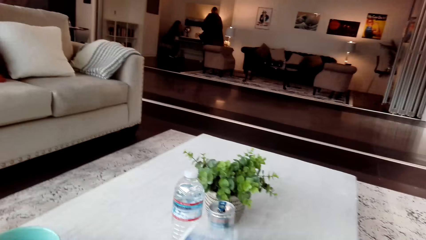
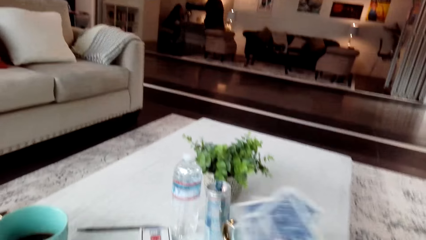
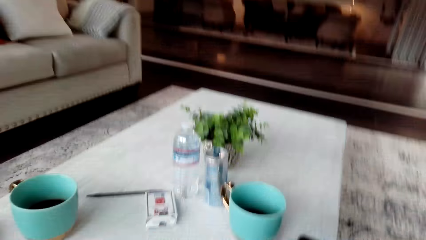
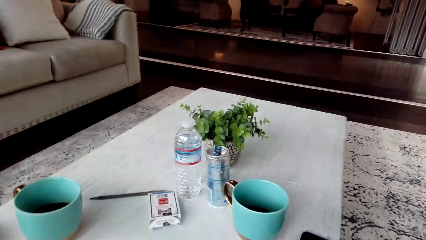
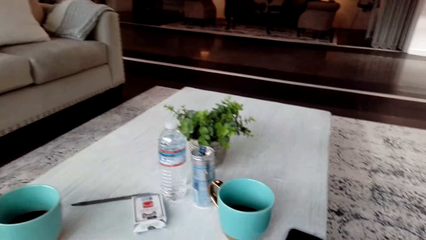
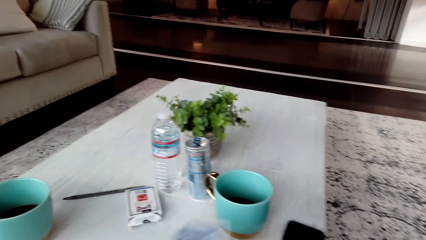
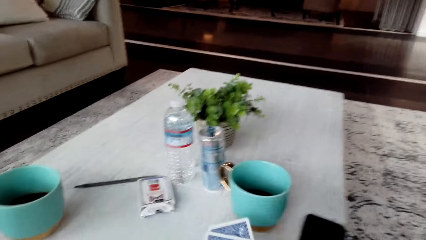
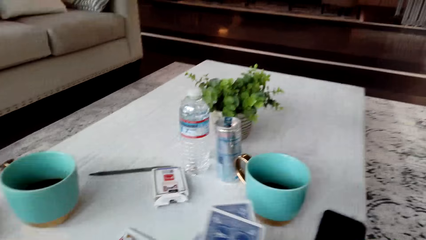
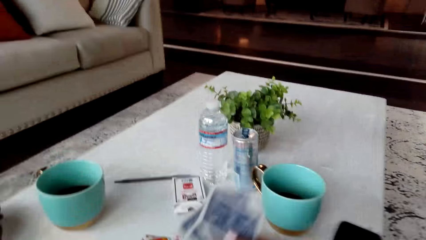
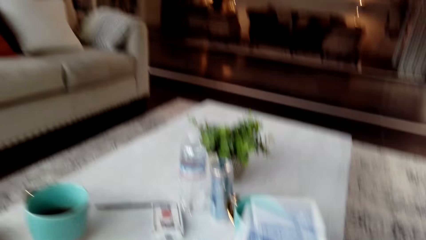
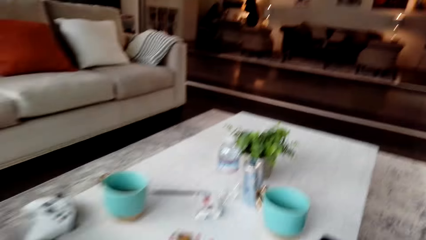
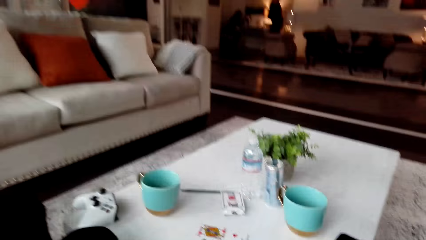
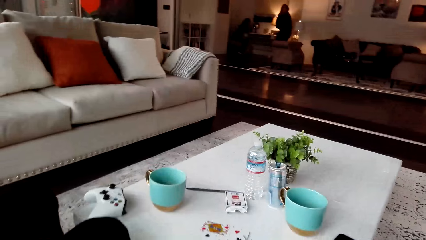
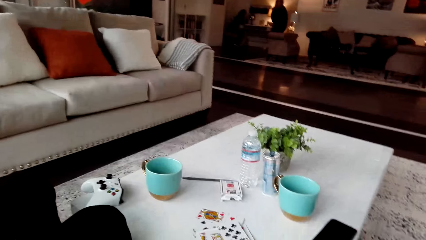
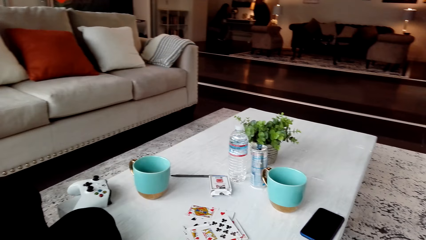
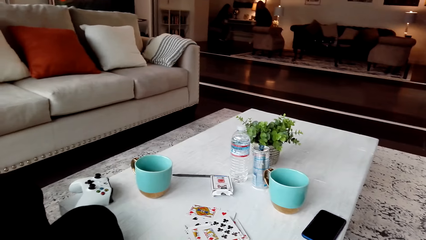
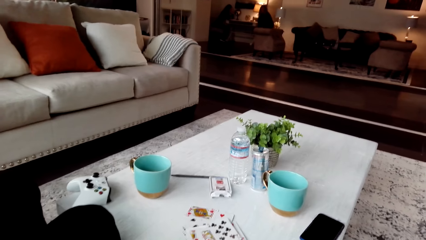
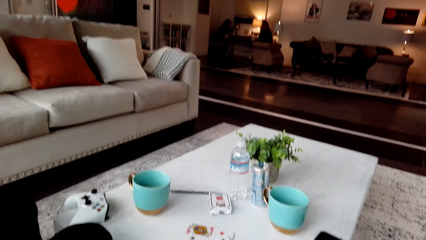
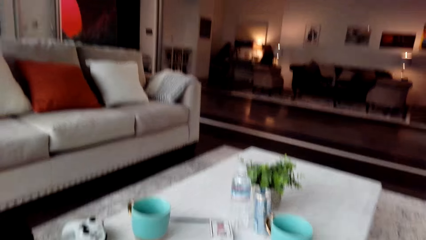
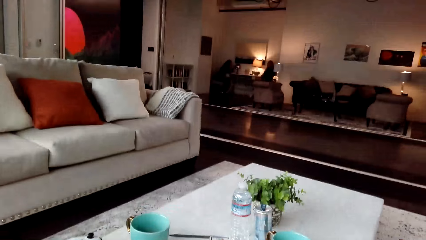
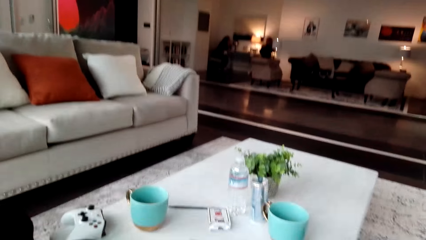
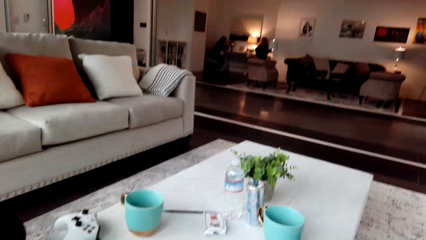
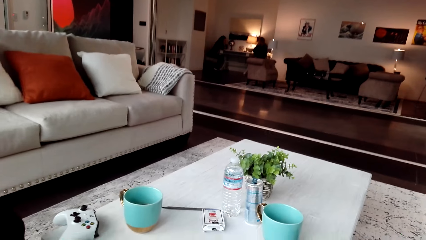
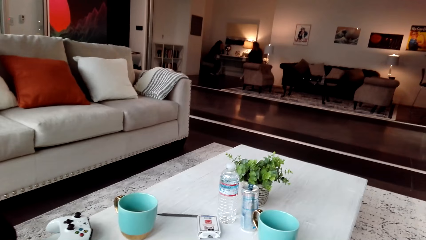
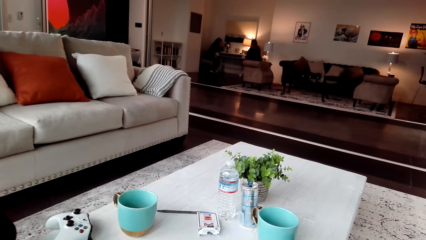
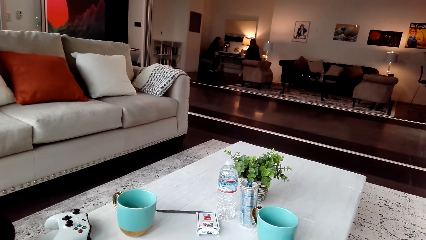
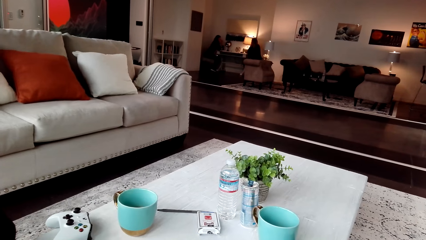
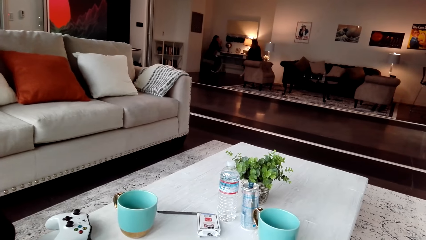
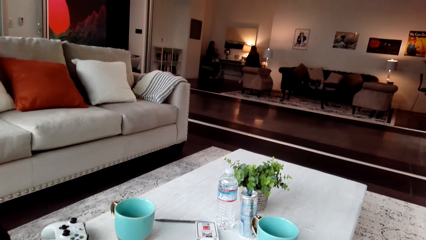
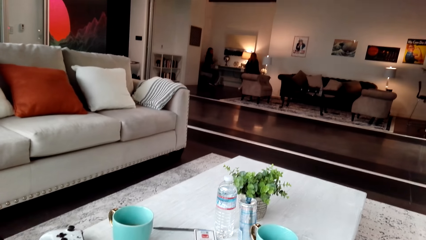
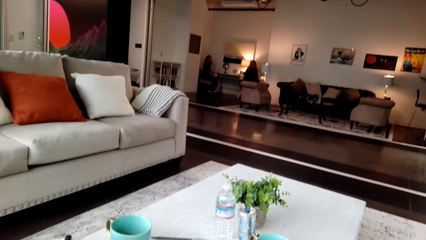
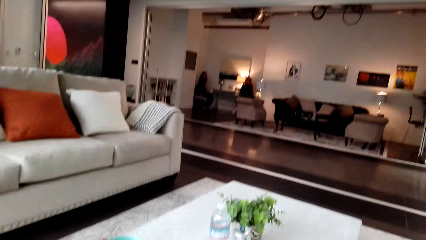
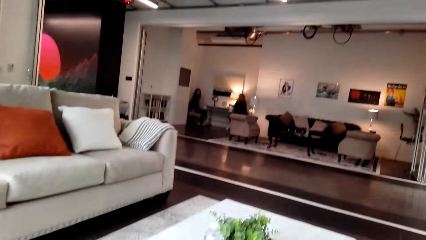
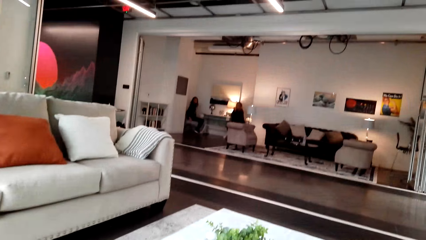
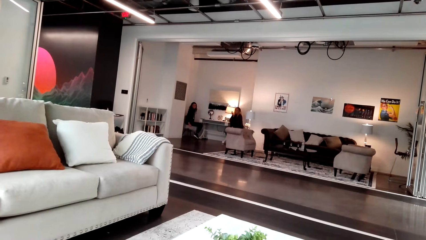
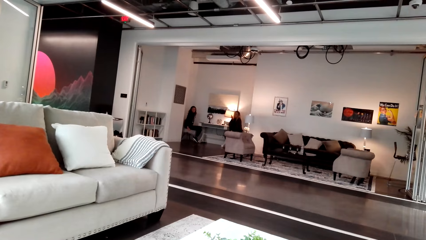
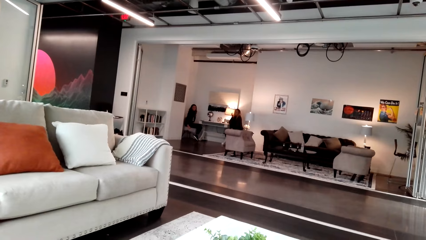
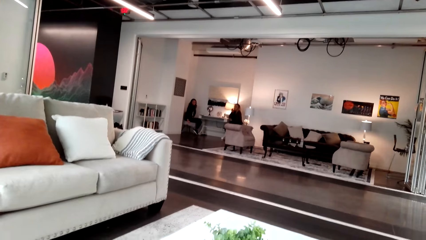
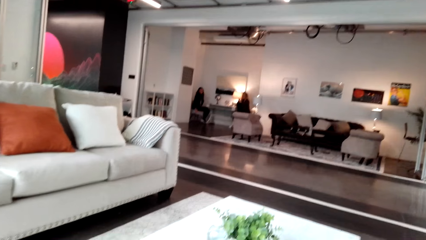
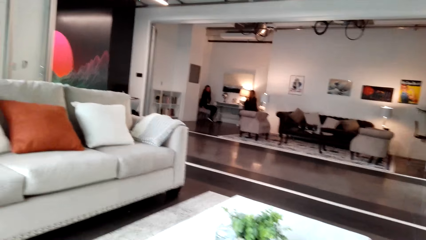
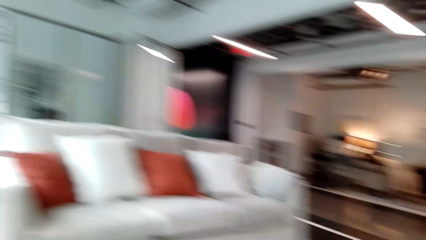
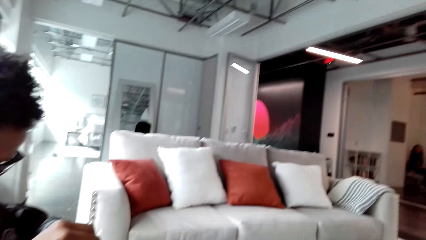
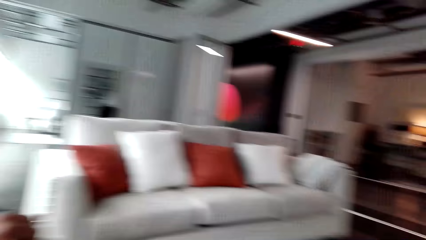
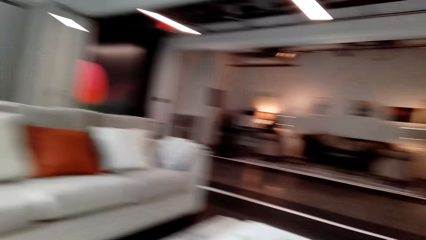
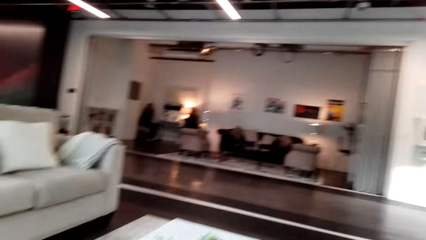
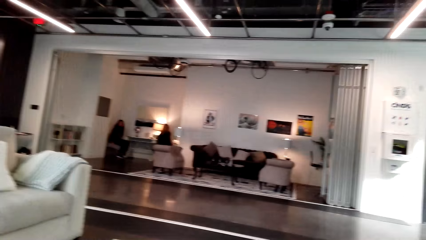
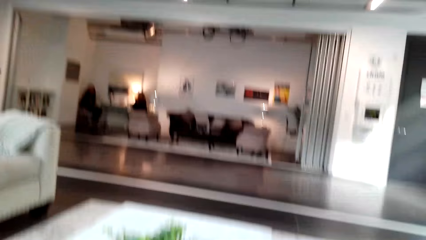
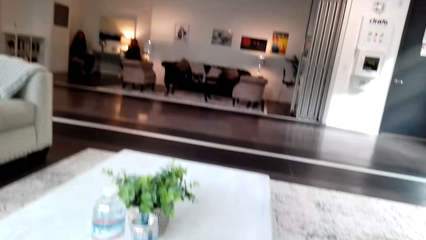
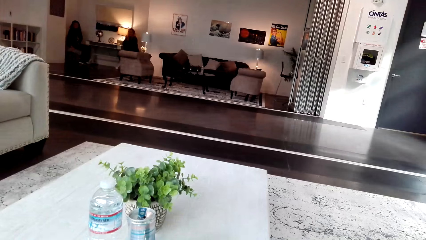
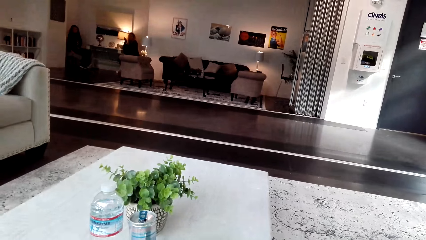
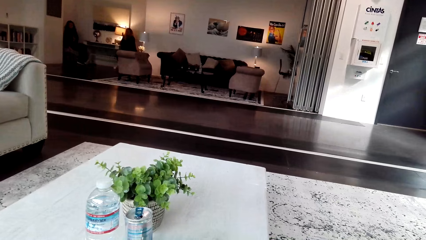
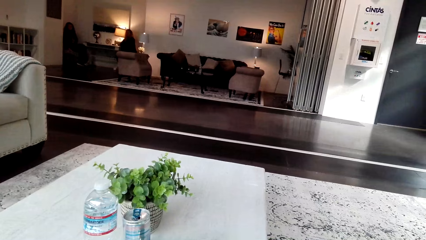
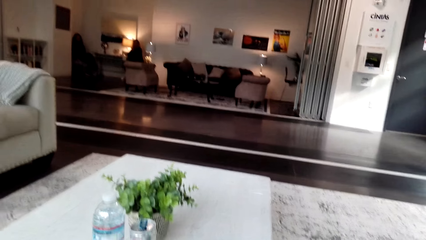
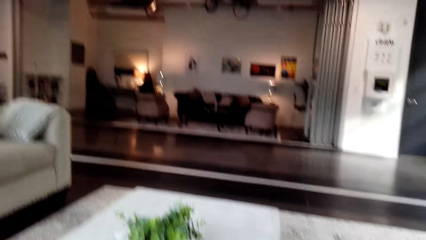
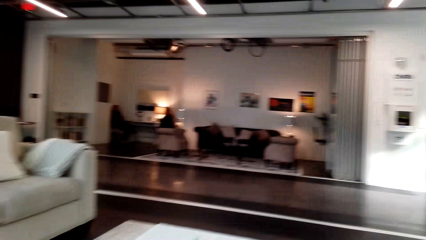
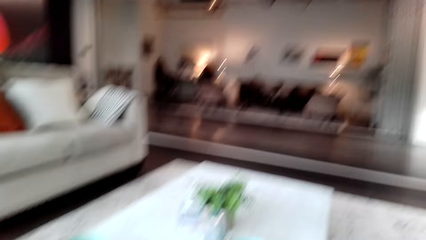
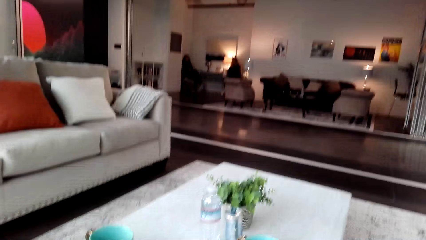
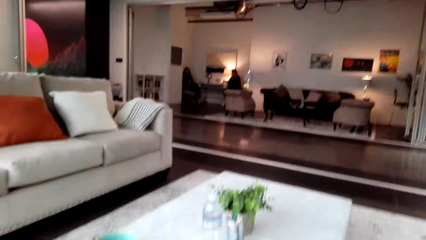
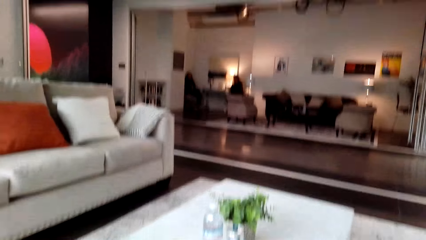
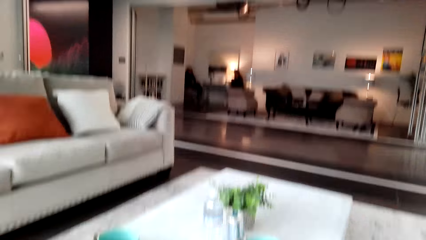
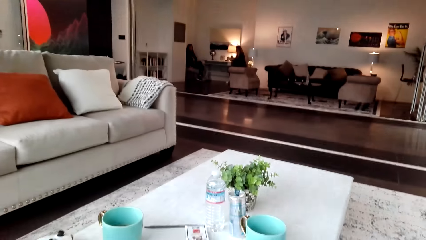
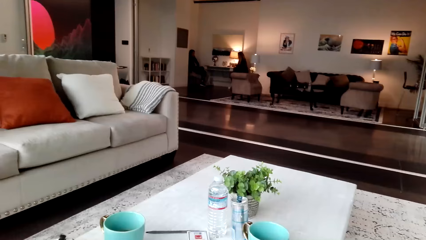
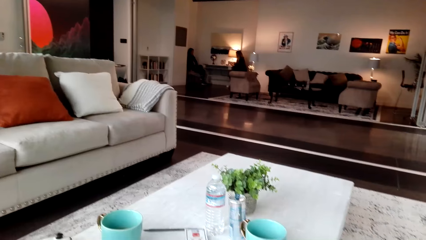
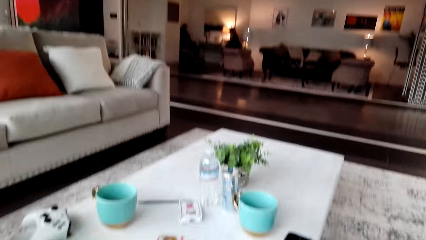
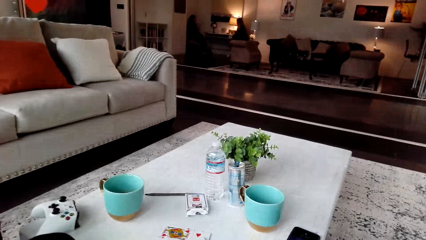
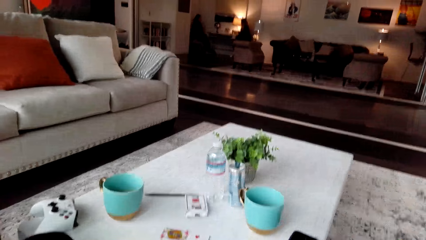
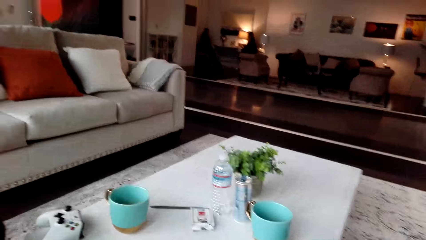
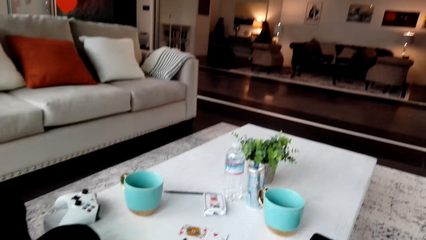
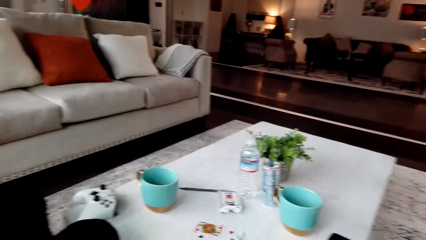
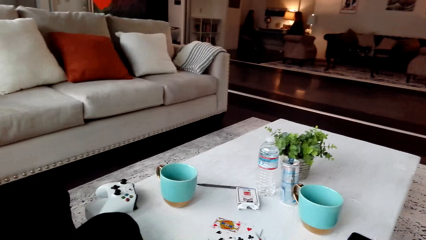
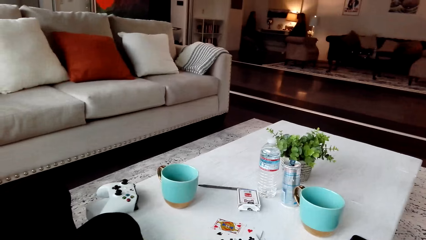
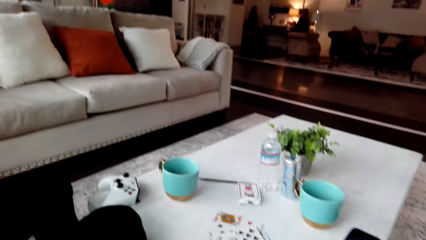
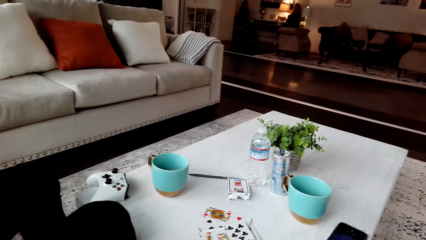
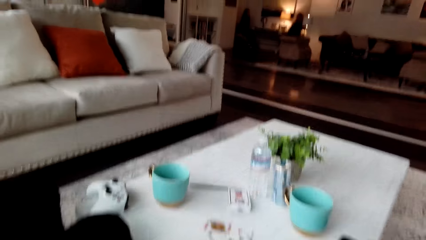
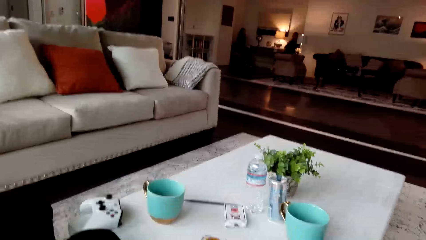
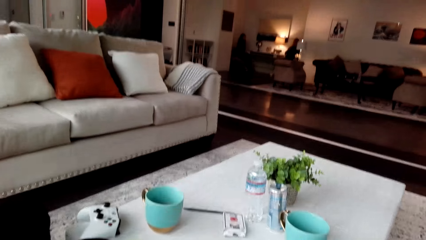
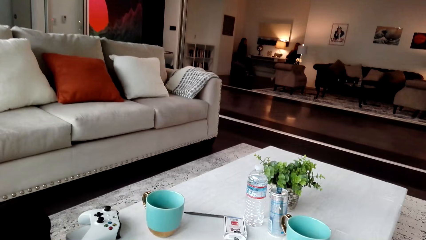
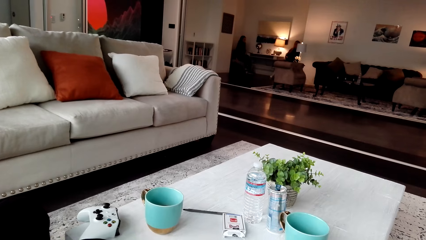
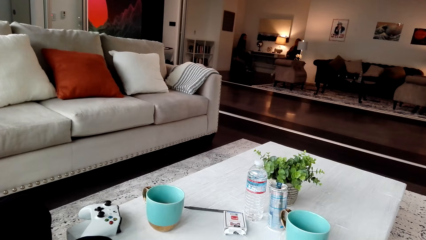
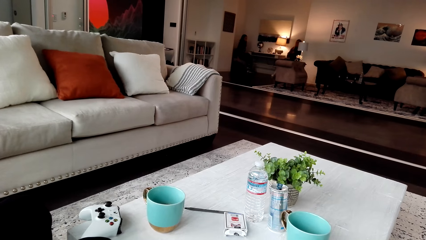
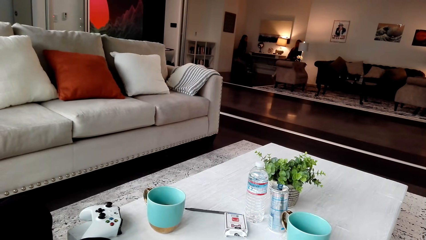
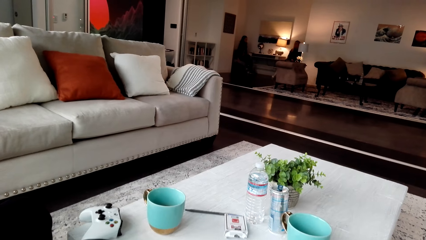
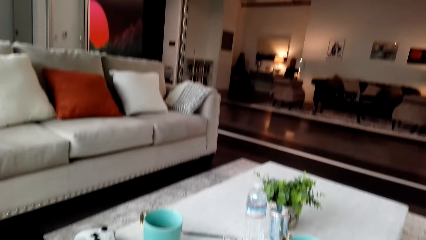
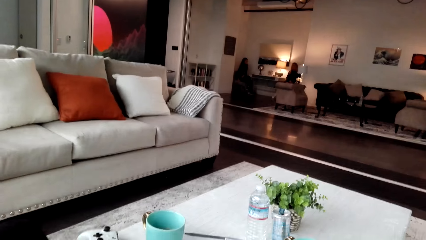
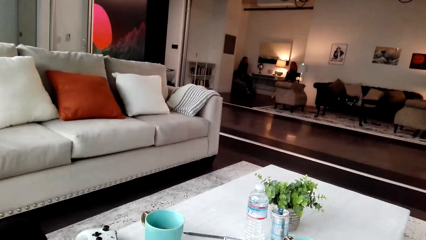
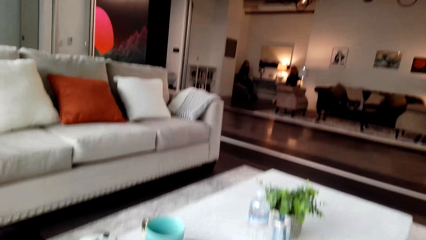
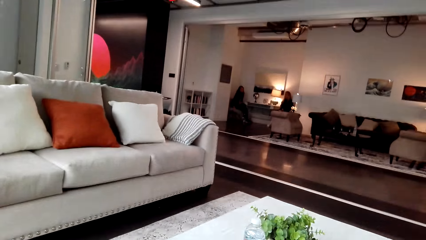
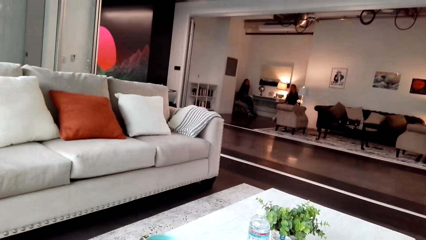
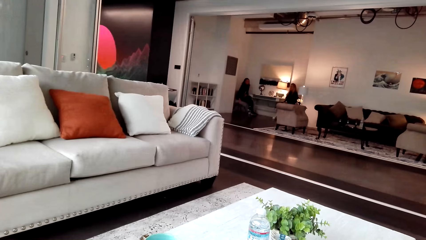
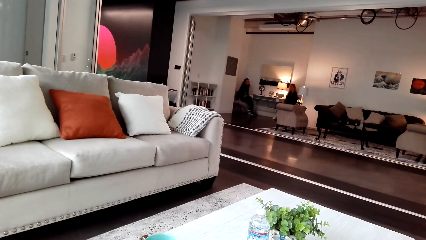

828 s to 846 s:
The camera wearer is singing. They converse with a man.
